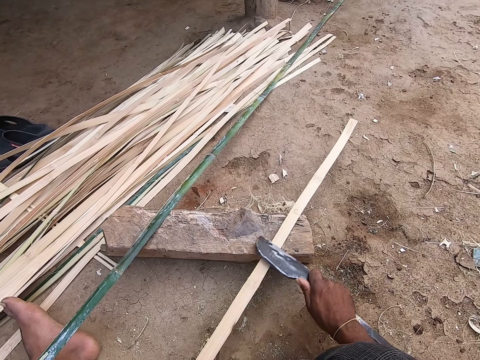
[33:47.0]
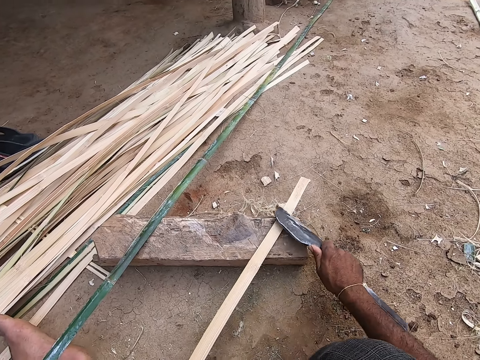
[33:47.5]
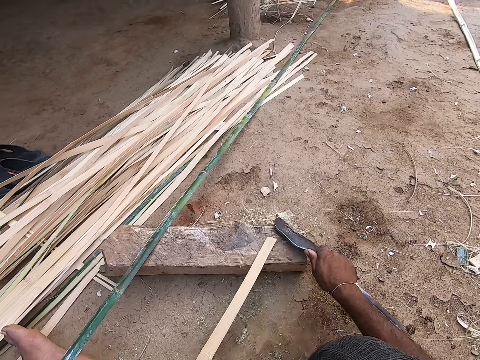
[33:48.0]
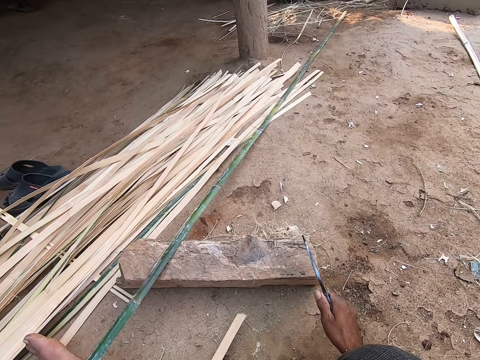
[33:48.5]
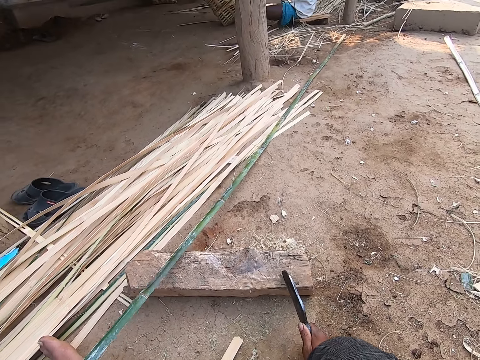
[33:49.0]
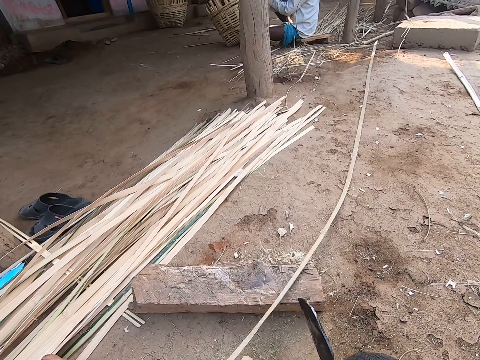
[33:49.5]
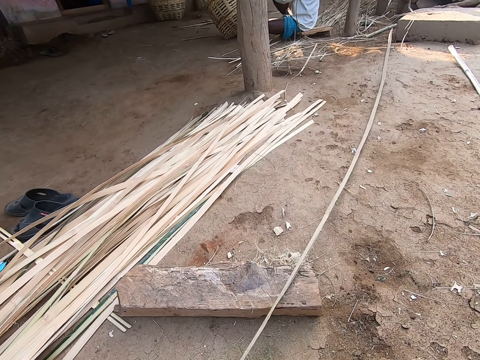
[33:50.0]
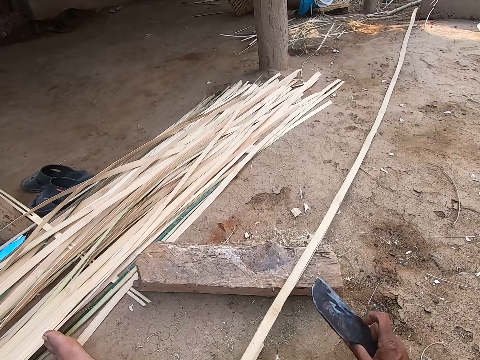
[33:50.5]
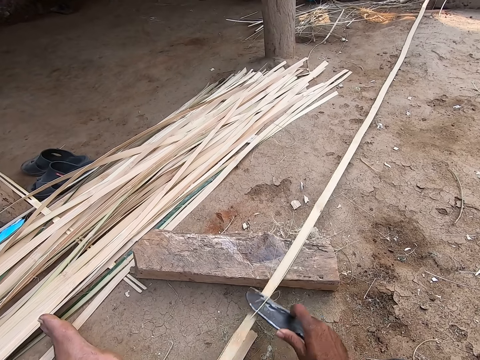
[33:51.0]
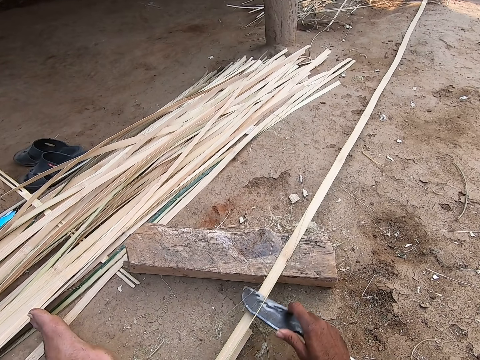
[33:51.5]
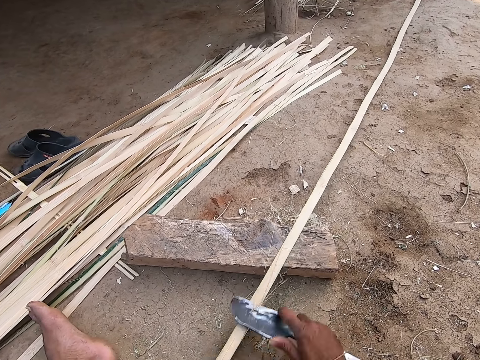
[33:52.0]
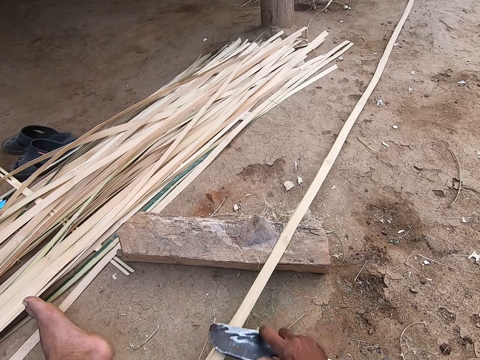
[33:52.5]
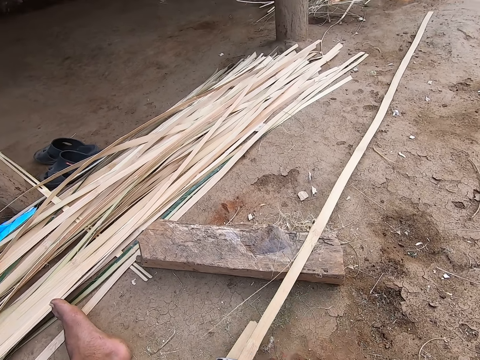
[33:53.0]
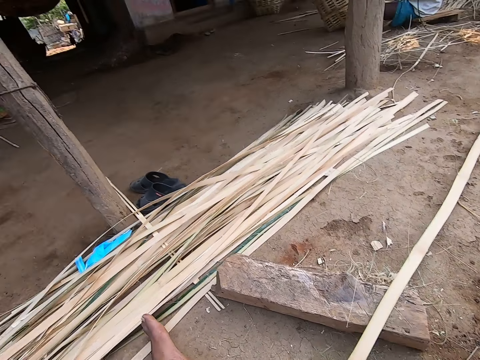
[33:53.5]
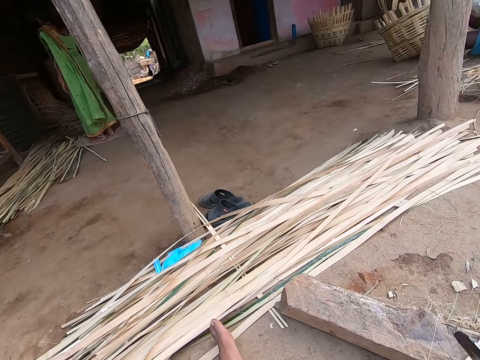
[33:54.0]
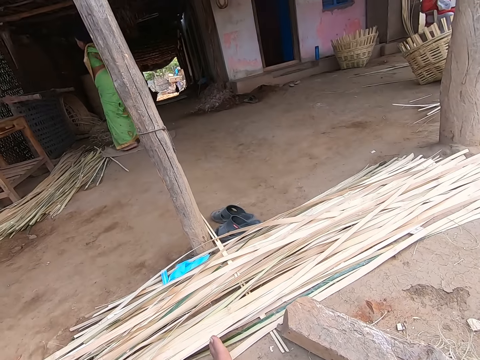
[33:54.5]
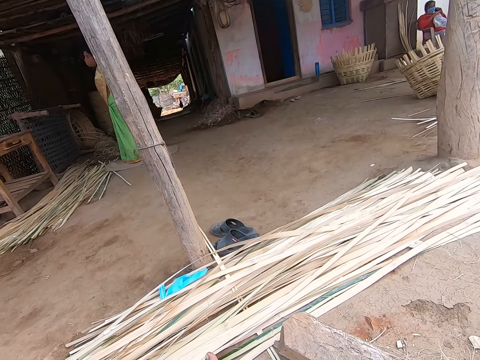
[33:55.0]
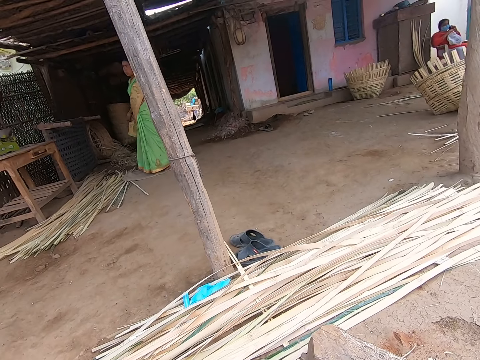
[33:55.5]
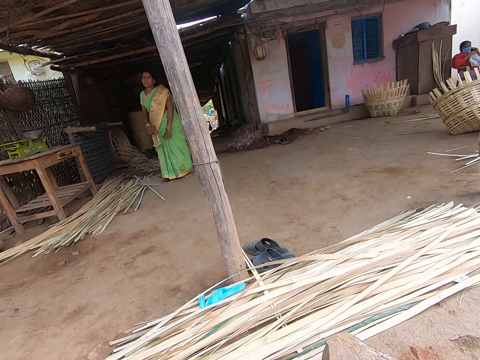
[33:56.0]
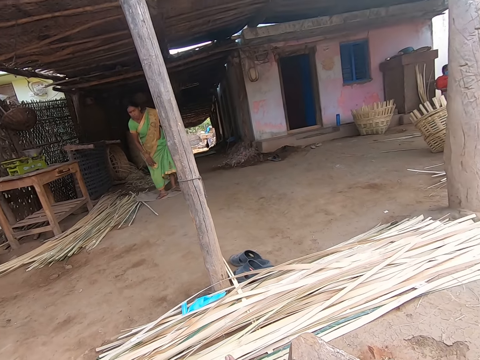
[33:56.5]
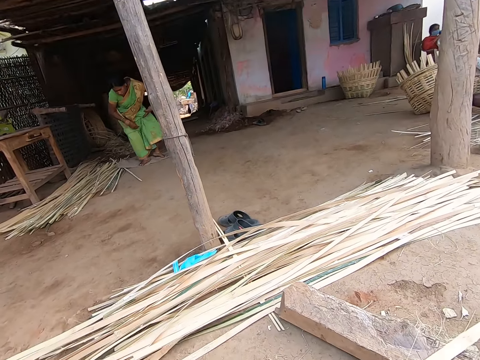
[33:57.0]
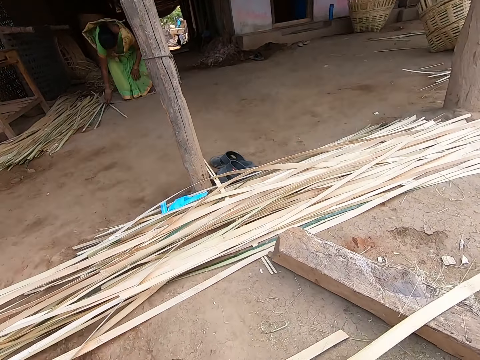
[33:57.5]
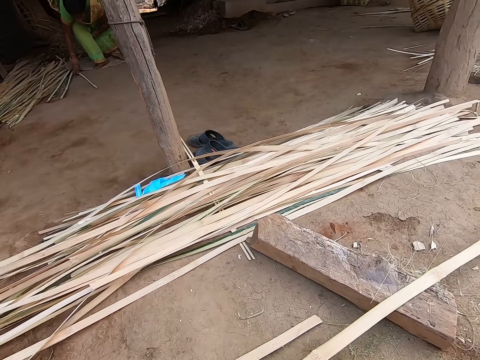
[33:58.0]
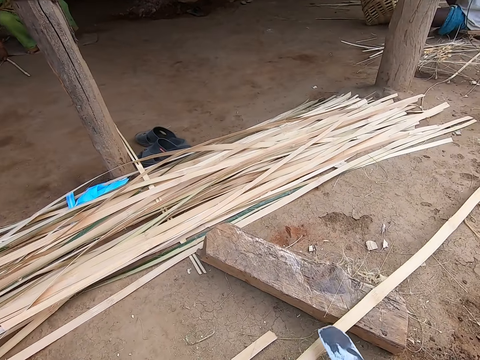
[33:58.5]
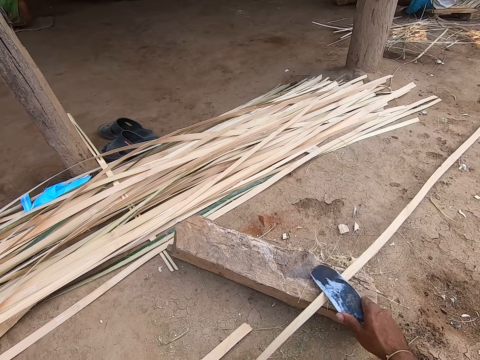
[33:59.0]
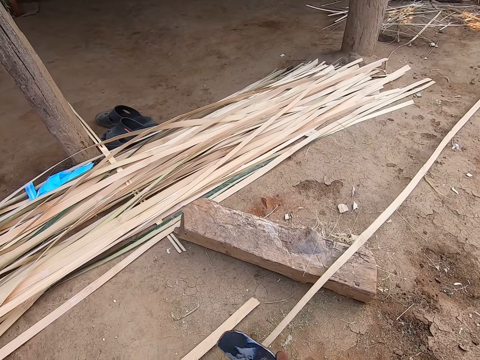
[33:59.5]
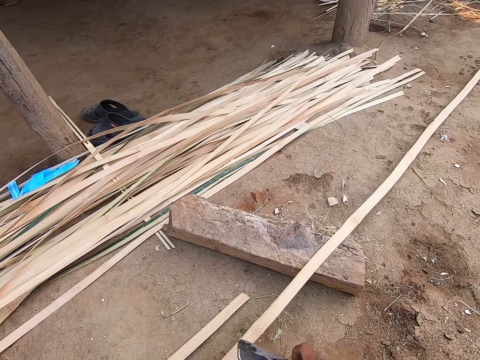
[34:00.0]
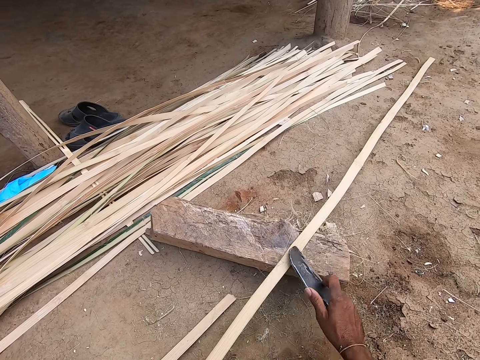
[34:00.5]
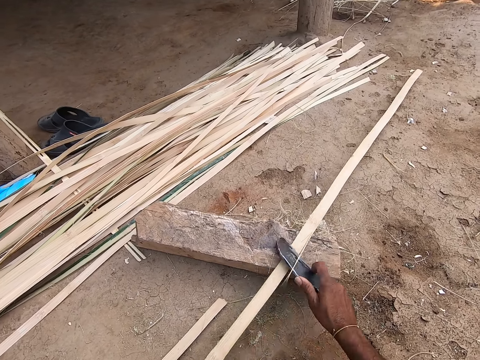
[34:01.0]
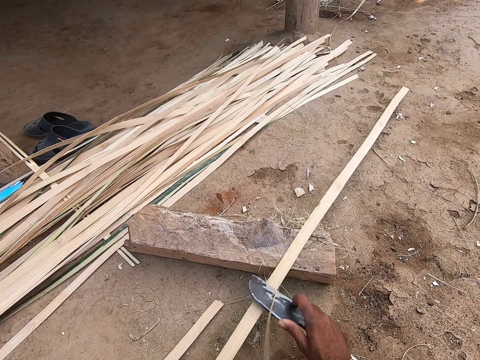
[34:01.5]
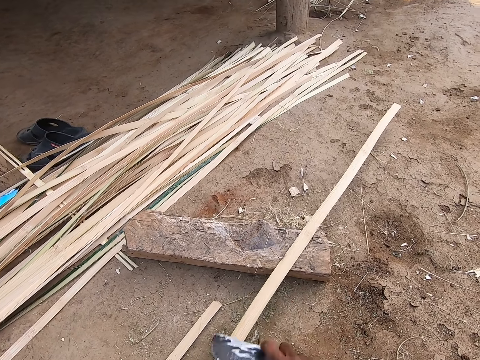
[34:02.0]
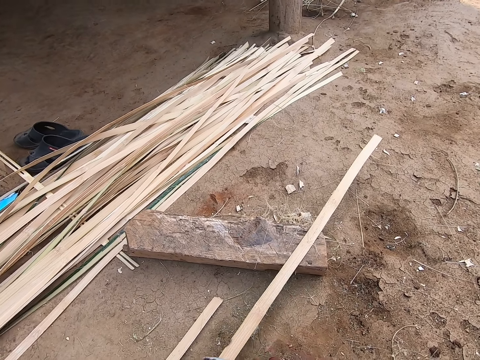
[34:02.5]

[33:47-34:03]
The camera wearer drops the bamboo cane or reed on the ground with his left hand. He picks the bamboo cane from the ground with his left hand. He strips the bamboo cane with the sickle or knife in his right hand. He converses. A person converses, pulls the dress, and sits down. The camera wearer cuts the reed with the knife.

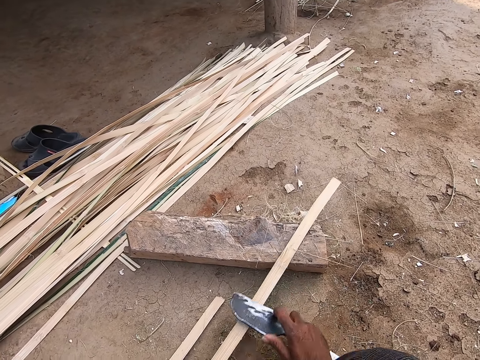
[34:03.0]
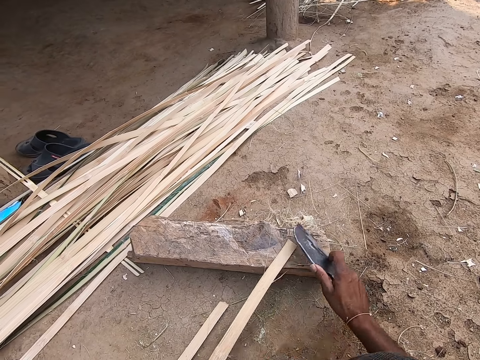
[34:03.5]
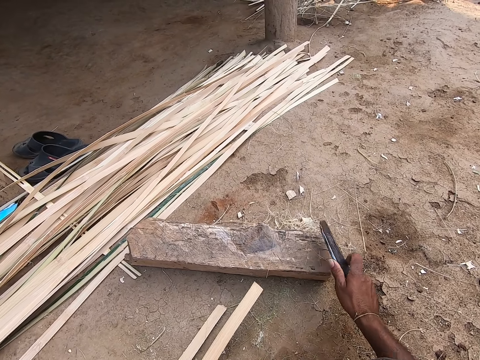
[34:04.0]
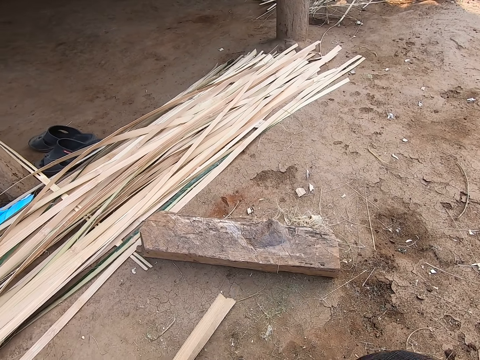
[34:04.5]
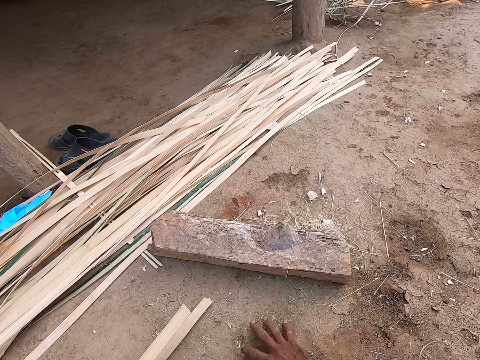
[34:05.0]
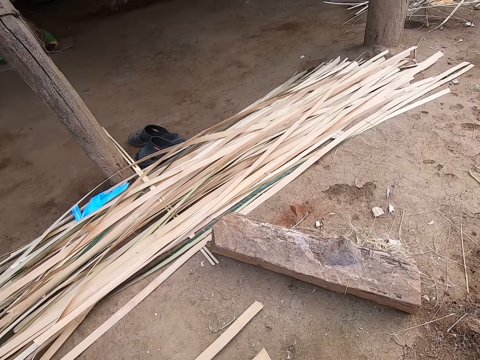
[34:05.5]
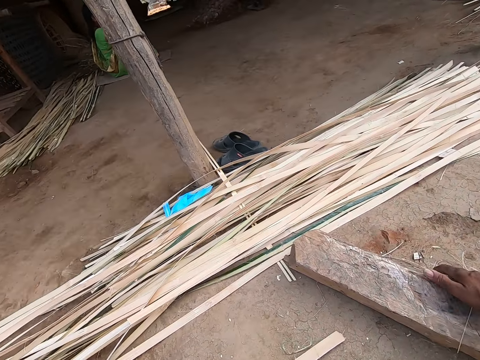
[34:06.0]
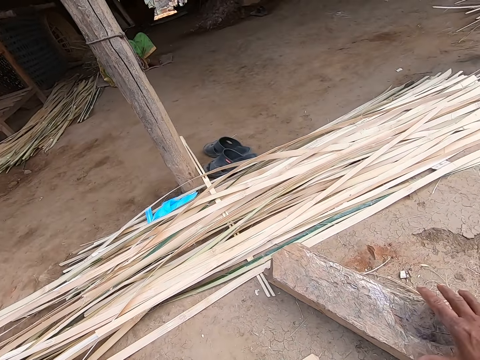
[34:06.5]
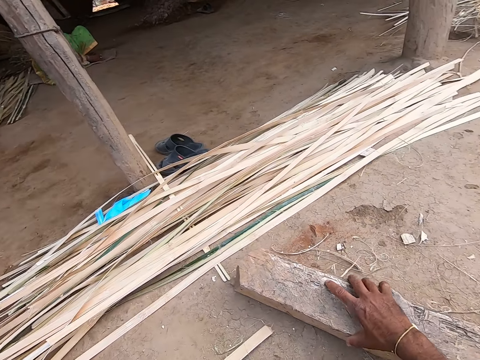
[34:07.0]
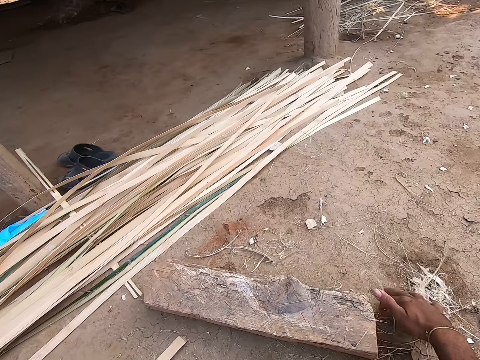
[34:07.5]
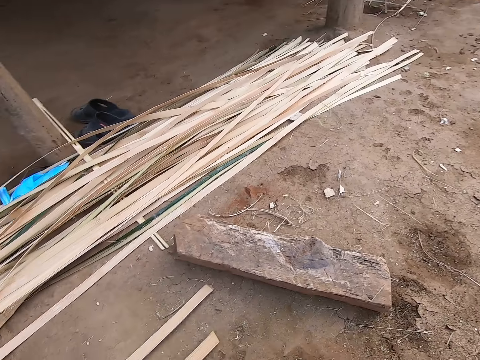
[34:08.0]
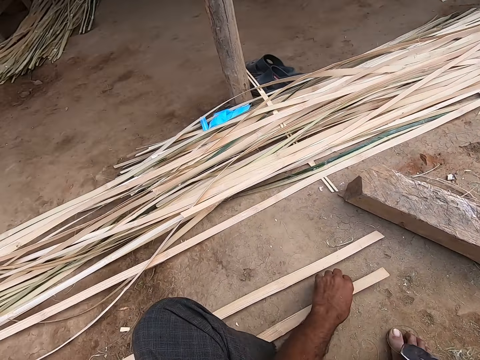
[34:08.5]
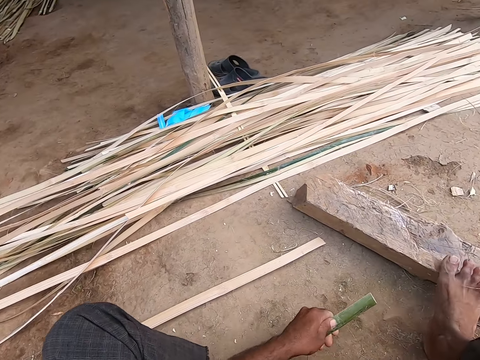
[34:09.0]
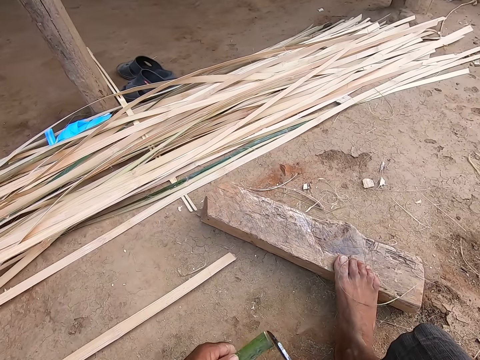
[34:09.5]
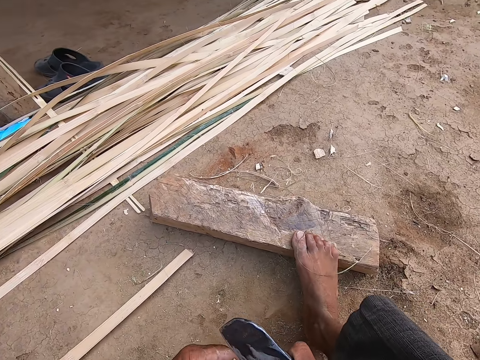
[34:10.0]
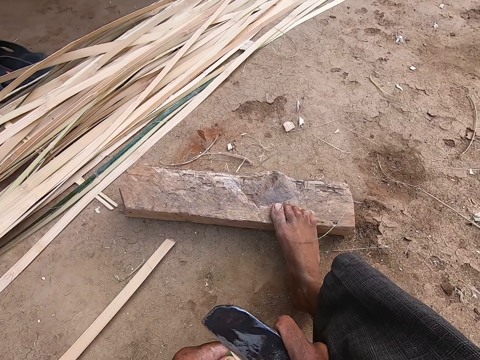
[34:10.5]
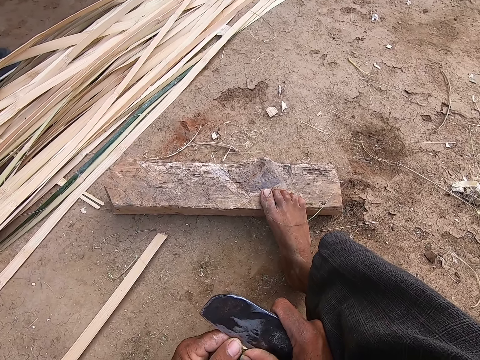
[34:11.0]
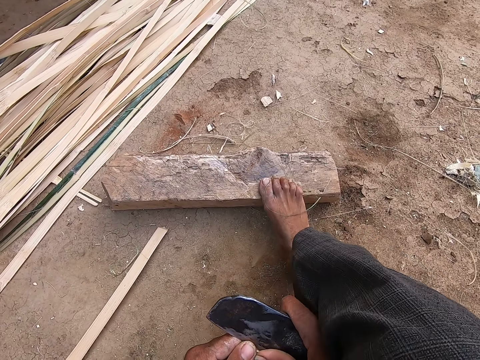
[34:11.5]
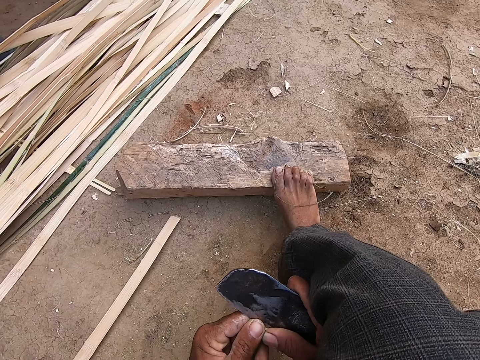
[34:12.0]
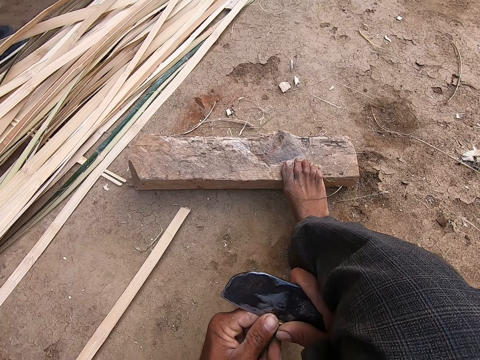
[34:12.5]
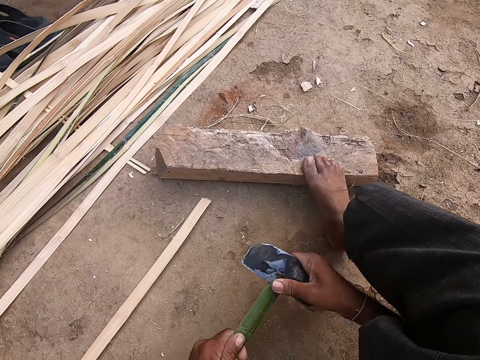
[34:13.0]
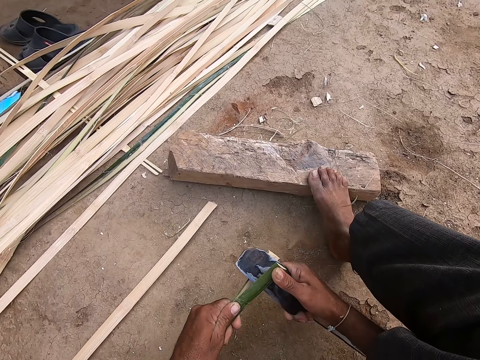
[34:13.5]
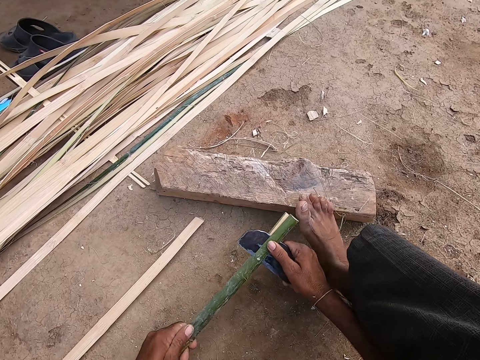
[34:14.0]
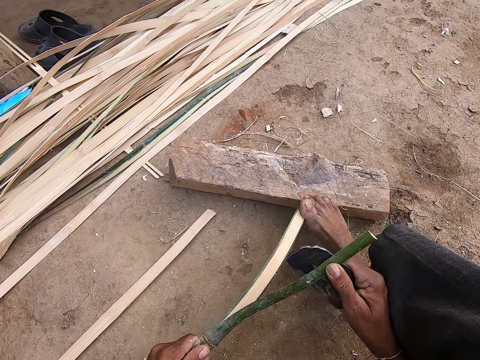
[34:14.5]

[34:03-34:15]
The camera wearer moves the dirt with his left hand. He pulls an offcut from the log or block of wood with his right hand. He holds the block of wood. He moves the log of wood on the ground with his right hand. He moves offcuts on the ground with his right hand. He picks the bamboo cane from the ground with his left hand. He picks the sickle from the ground with his right hand. He steps on the block of wood. He strips the bamboo cane with the sickle in his right hand.
